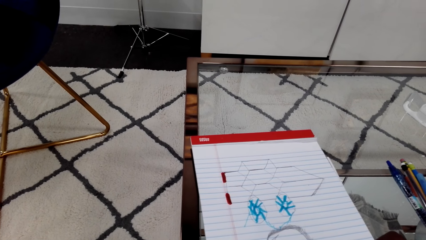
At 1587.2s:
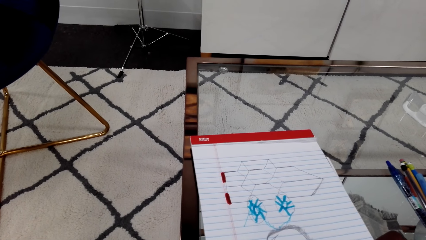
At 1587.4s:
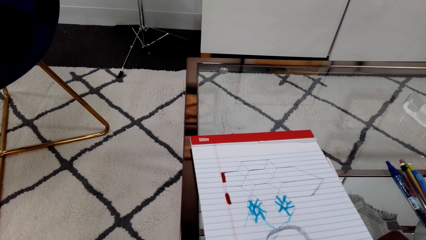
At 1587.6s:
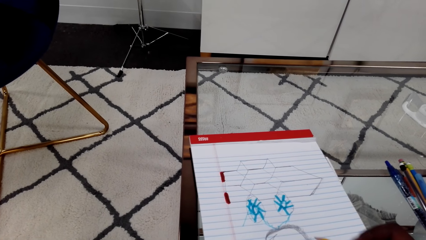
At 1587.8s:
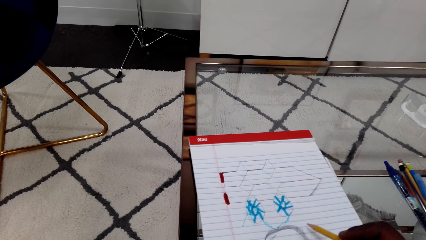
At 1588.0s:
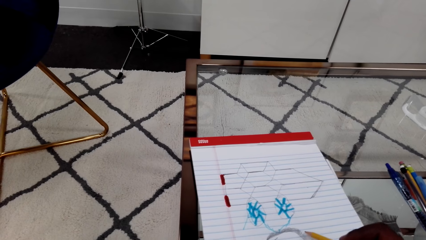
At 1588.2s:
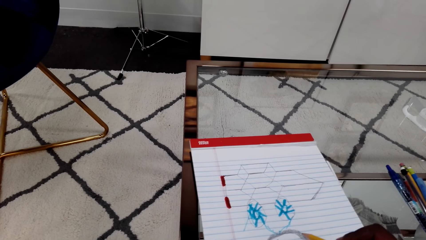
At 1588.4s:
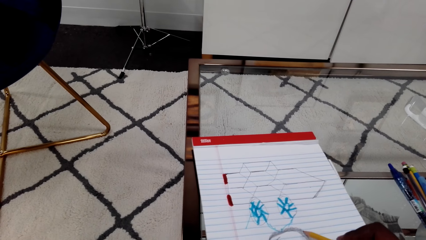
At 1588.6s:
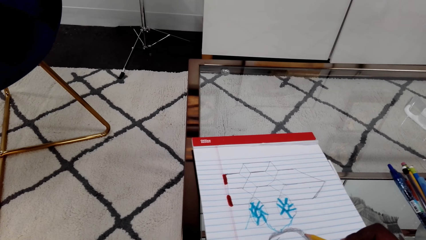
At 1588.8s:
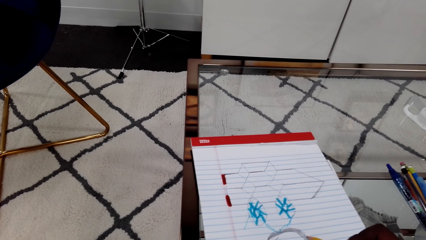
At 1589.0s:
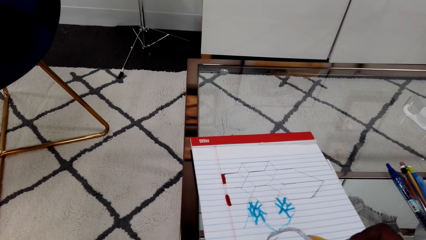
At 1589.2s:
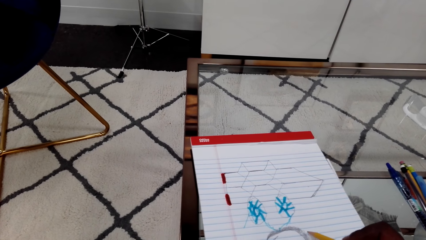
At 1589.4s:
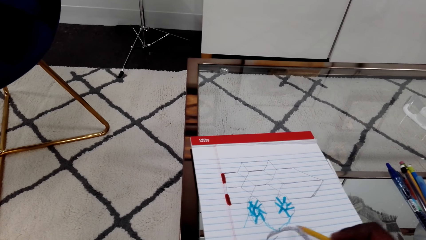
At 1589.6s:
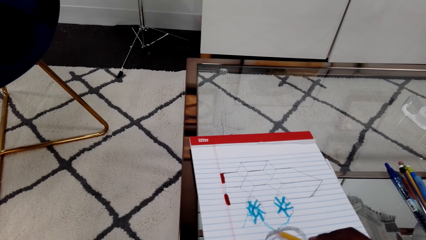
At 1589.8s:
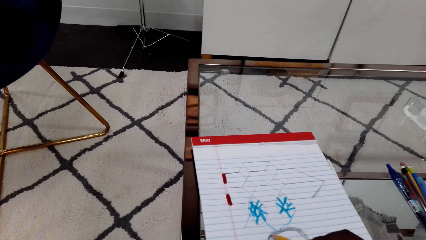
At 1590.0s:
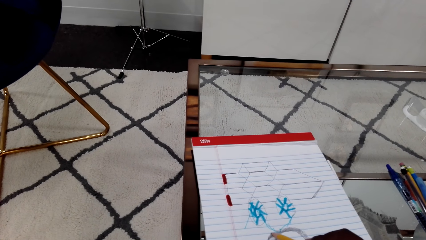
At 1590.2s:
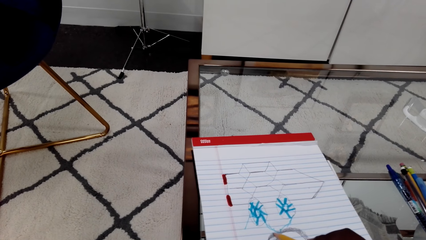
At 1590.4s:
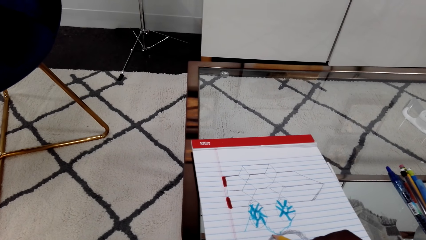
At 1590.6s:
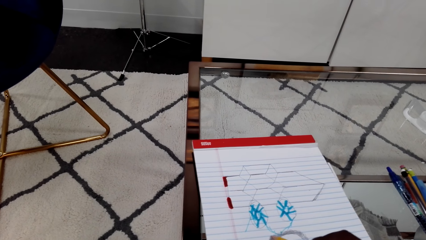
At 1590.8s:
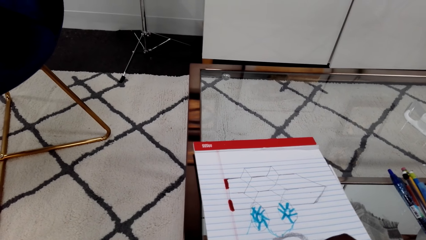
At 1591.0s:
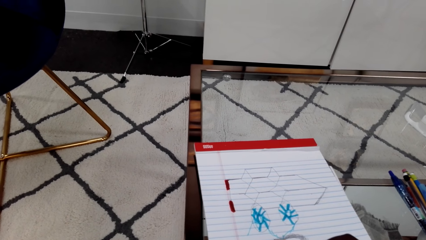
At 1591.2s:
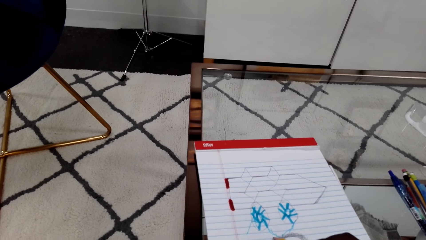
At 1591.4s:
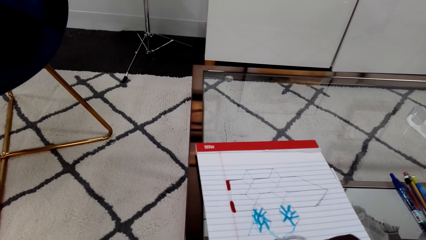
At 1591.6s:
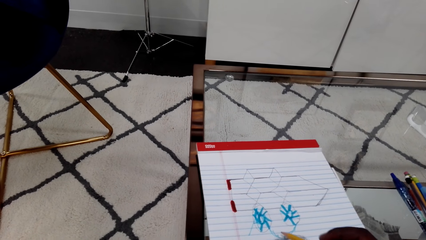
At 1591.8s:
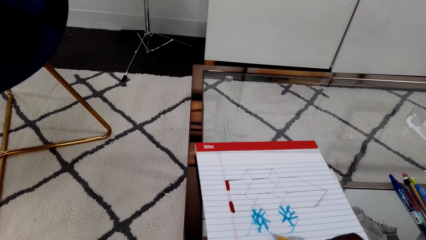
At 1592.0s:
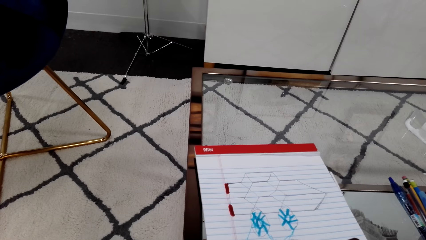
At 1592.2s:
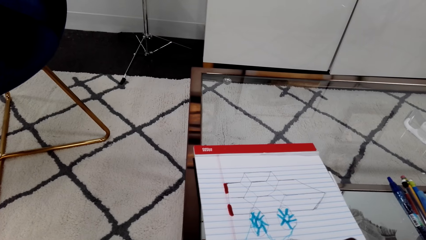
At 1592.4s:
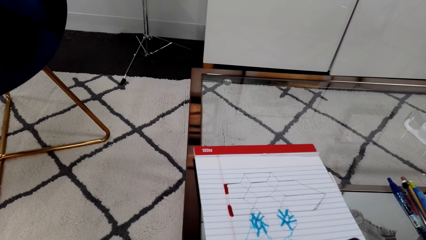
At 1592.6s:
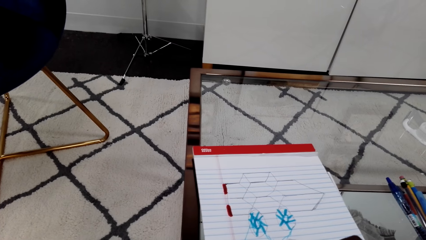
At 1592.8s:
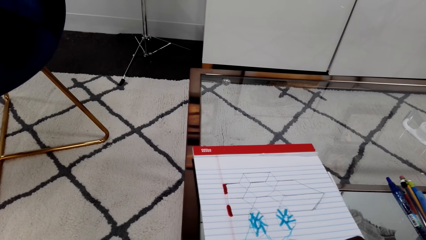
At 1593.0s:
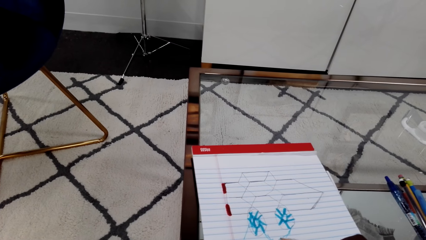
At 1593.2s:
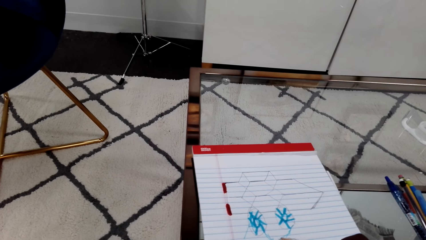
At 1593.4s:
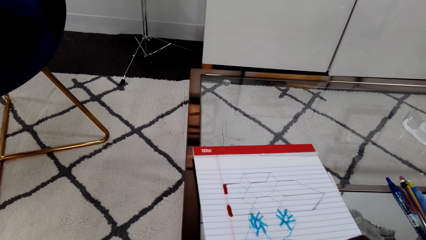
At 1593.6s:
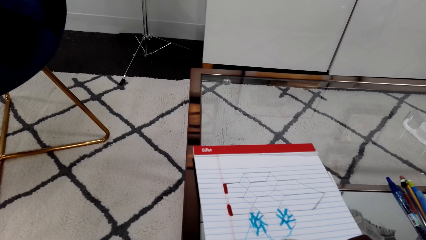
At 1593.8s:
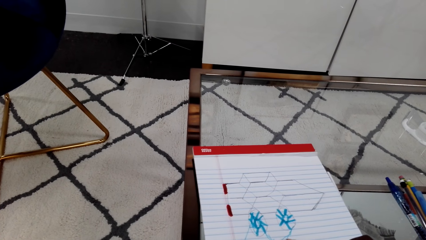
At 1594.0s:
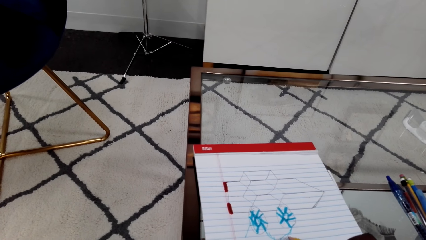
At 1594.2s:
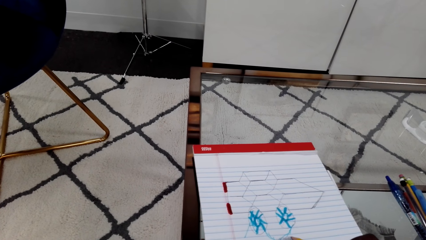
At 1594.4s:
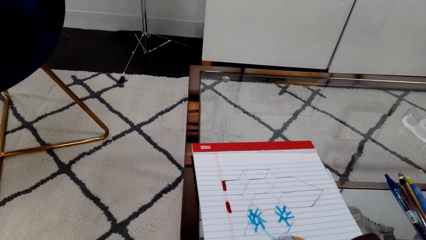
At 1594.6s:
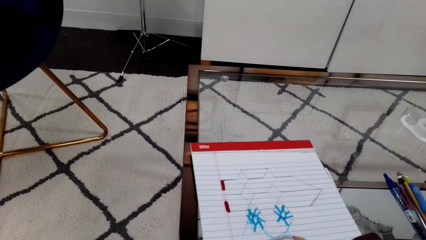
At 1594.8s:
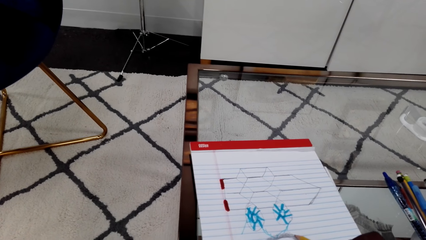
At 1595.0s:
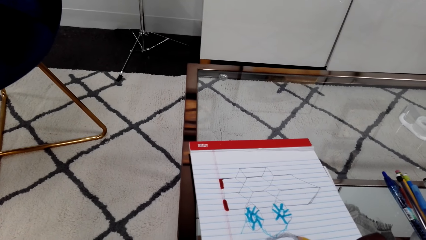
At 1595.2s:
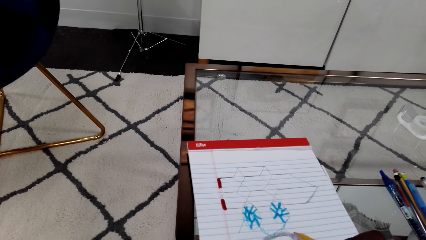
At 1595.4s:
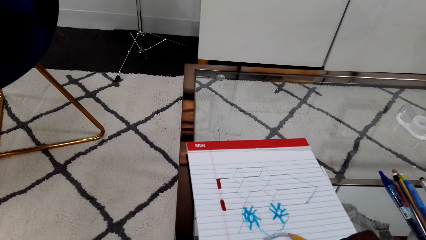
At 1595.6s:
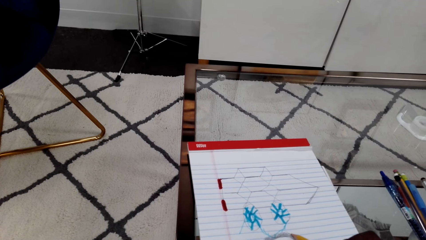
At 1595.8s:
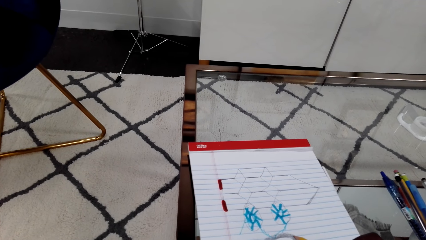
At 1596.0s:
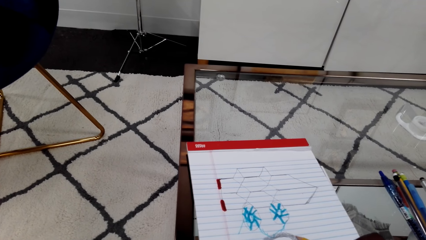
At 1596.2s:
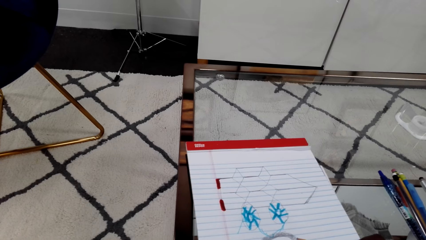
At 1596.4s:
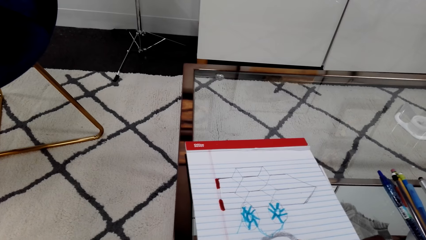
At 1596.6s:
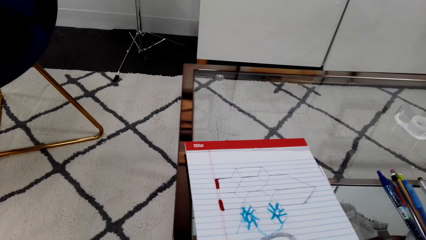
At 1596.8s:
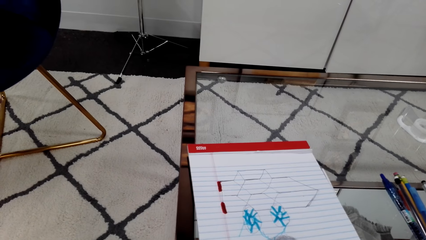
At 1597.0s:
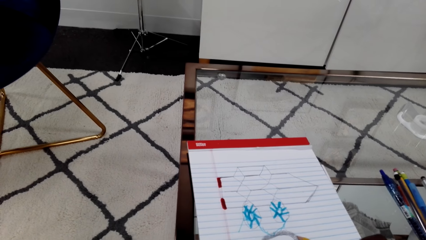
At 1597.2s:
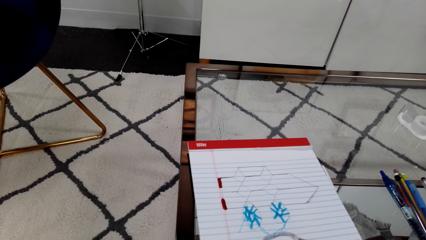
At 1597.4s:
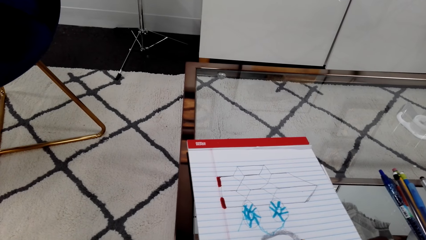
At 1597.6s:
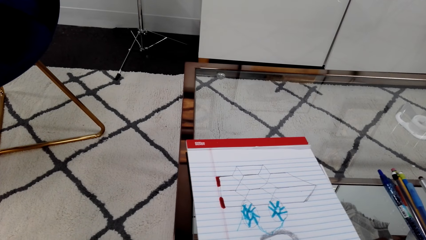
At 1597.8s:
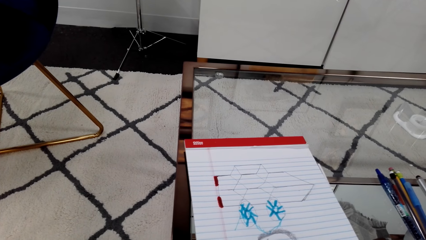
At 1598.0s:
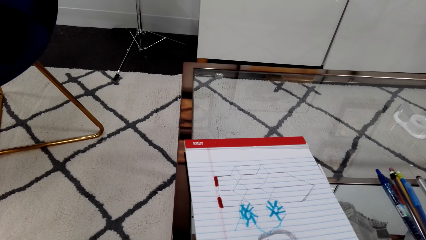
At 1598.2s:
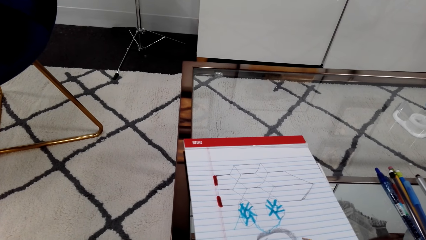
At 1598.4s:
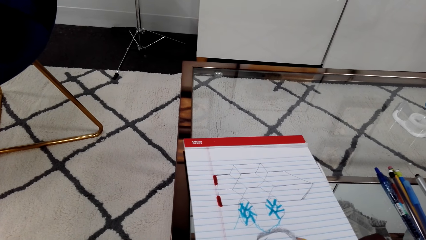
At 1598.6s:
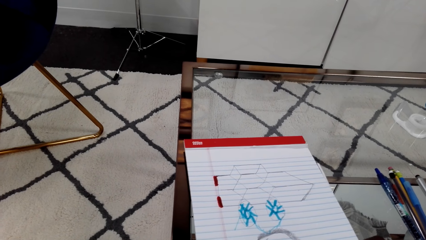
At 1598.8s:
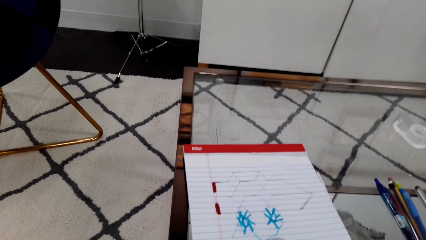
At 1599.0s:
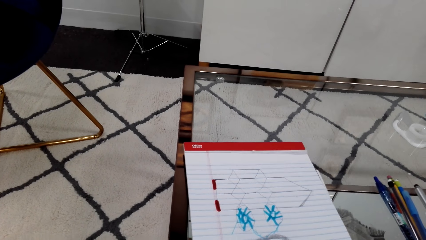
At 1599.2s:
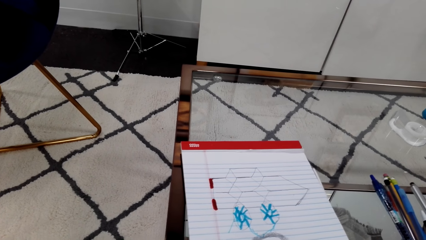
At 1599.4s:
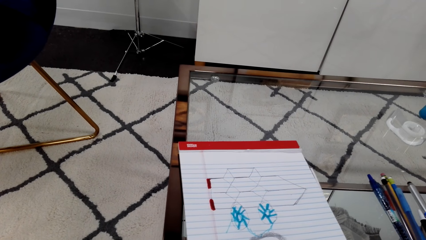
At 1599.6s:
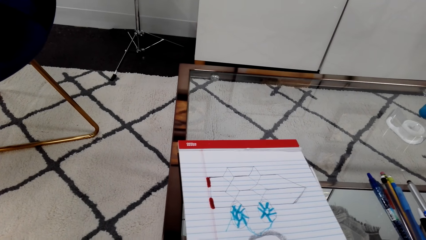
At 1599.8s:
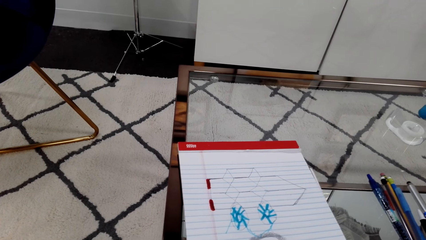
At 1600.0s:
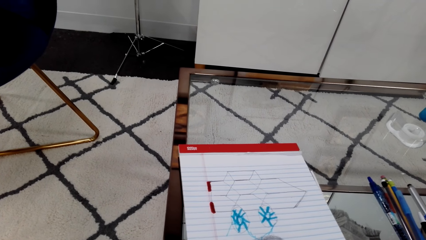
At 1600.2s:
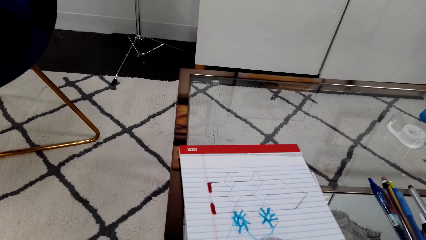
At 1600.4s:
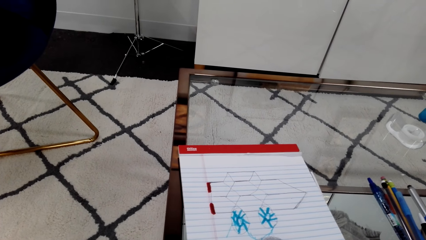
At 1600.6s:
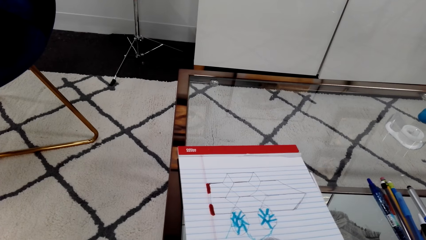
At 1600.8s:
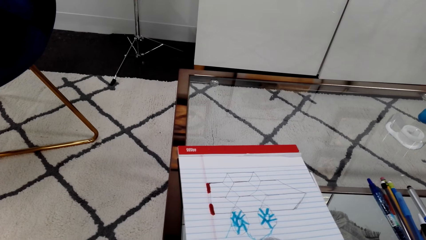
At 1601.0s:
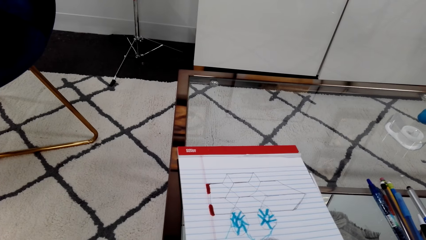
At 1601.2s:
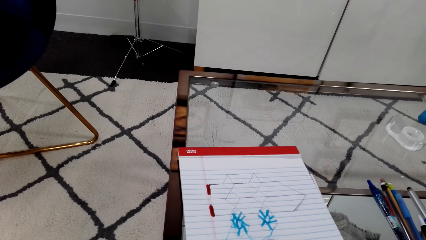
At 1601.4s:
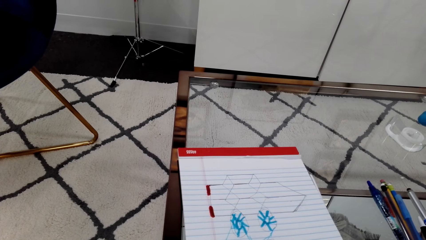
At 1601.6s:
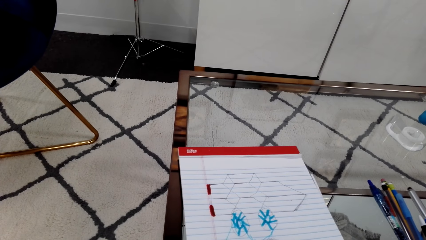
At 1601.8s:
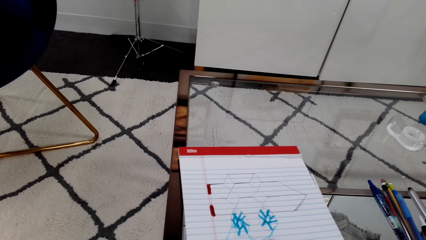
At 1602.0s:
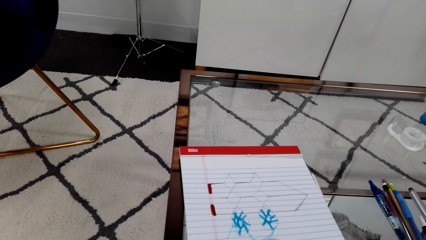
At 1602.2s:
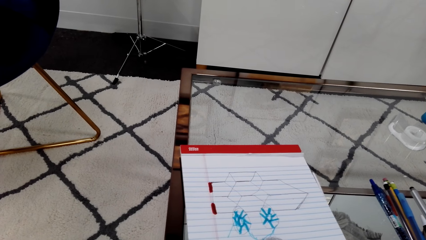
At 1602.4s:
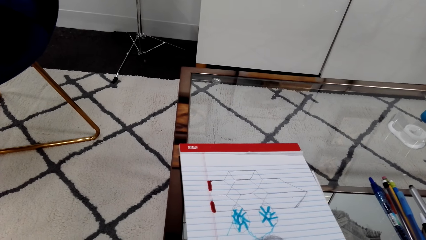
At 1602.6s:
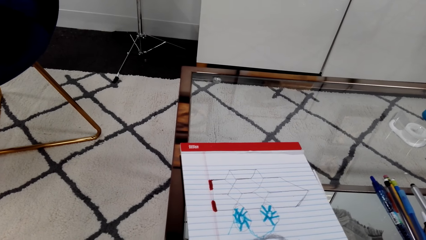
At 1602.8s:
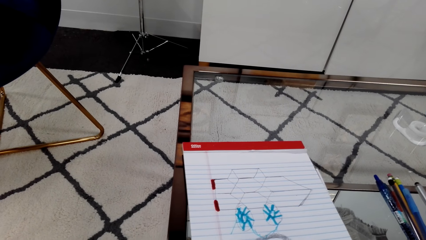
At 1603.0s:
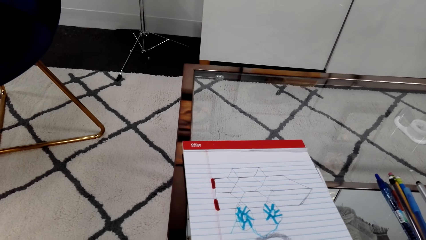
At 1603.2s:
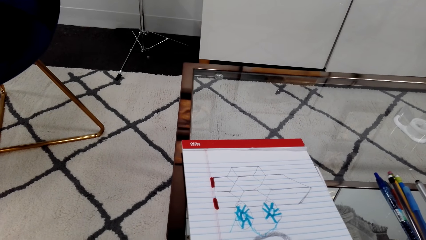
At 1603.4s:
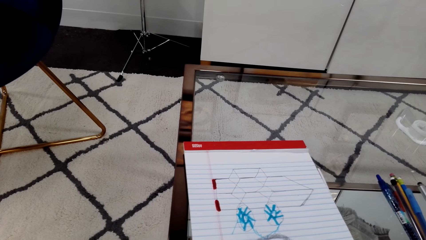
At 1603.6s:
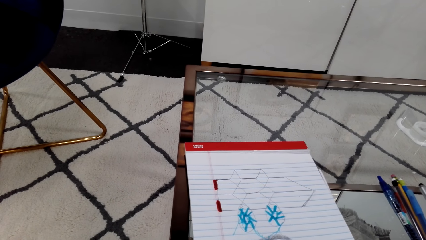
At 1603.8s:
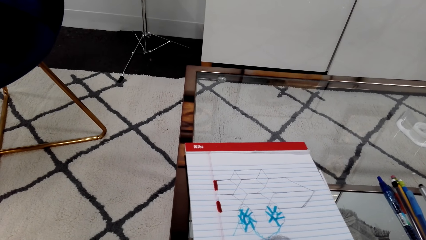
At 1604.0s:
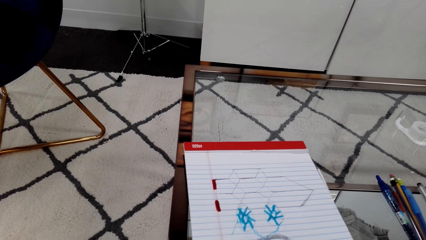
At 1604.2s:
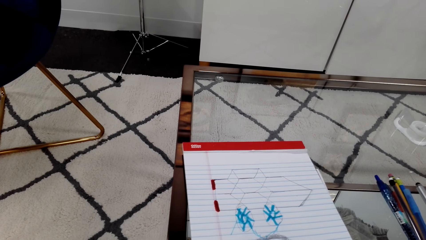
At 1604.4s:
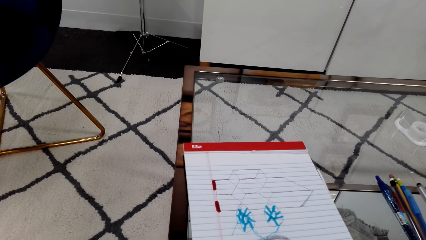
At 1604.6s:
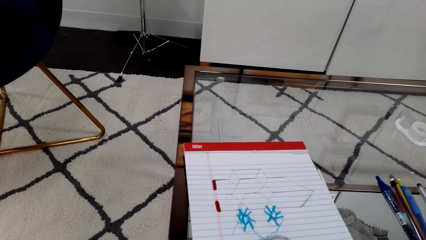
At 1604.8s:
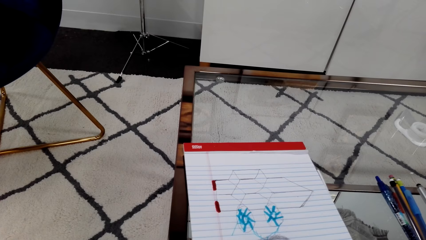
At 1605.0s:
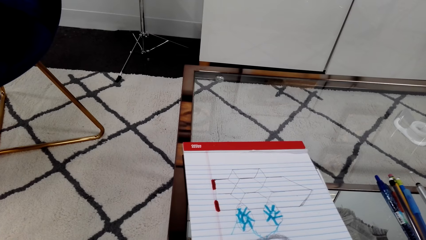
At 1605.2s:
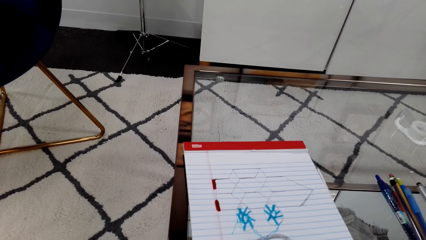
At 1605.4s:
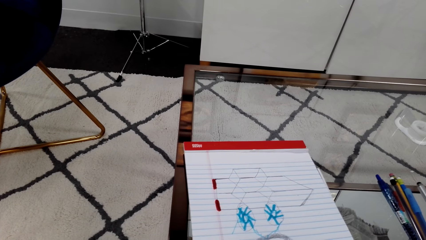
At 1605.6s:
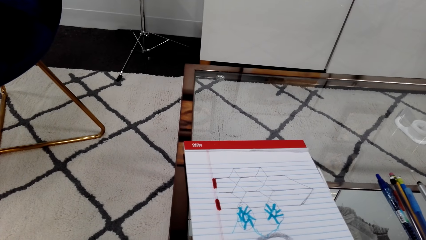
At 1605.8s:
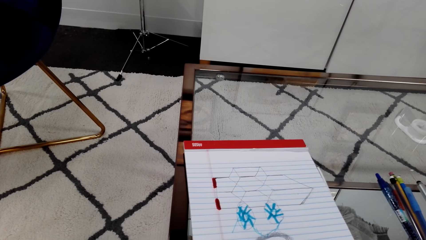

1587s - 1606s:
The camera wearer talks. A person talks. The camera wearer talks. The person talks.
